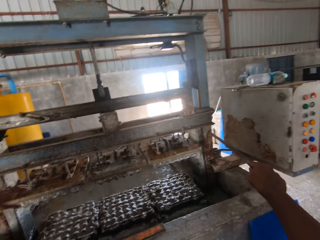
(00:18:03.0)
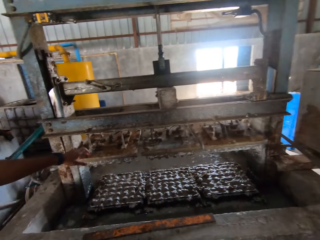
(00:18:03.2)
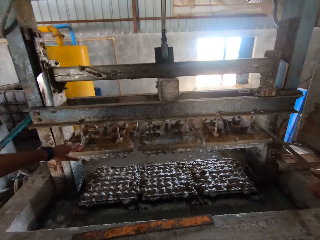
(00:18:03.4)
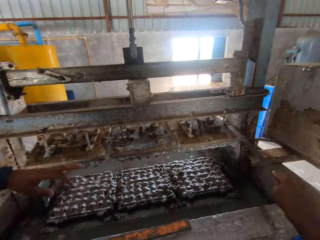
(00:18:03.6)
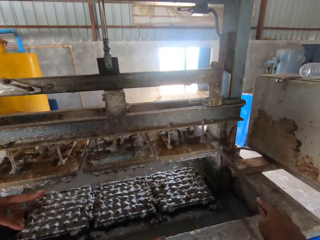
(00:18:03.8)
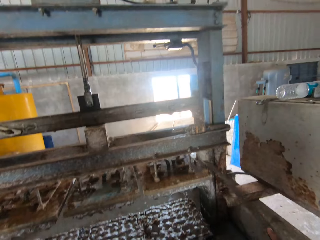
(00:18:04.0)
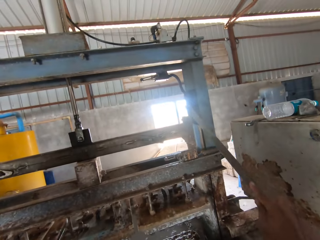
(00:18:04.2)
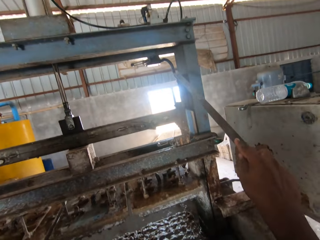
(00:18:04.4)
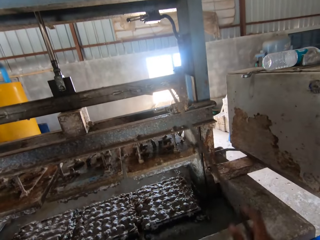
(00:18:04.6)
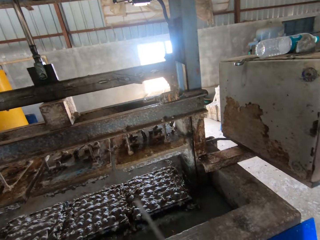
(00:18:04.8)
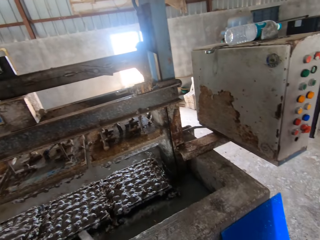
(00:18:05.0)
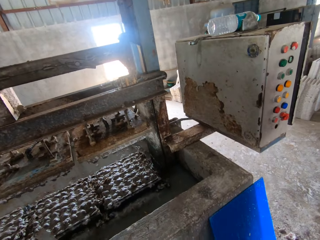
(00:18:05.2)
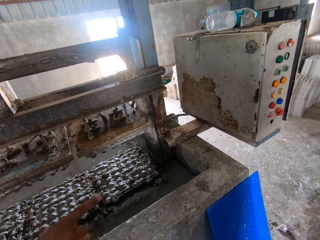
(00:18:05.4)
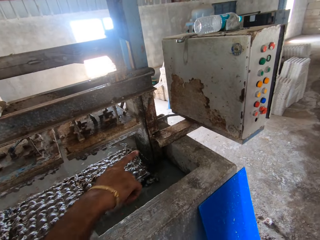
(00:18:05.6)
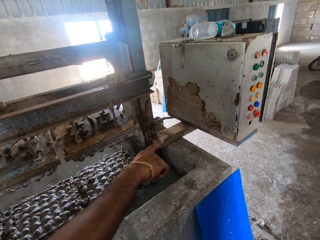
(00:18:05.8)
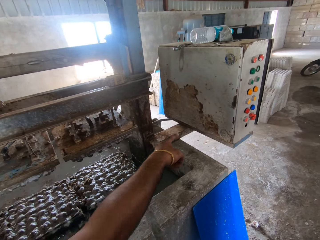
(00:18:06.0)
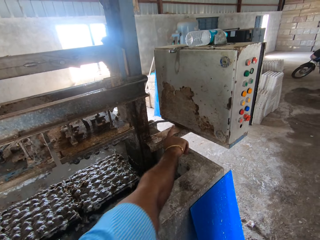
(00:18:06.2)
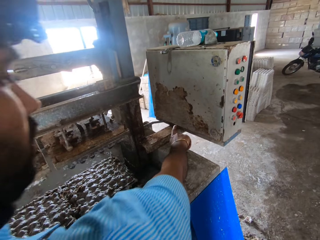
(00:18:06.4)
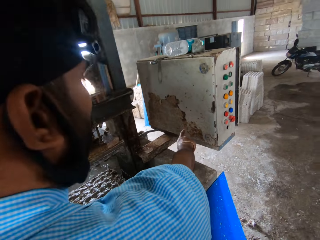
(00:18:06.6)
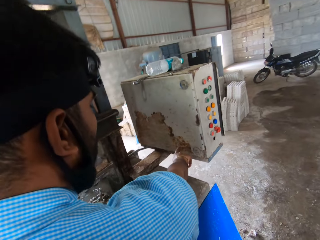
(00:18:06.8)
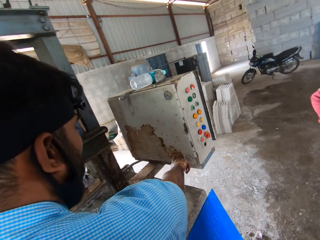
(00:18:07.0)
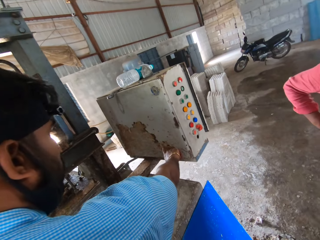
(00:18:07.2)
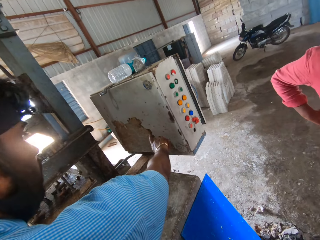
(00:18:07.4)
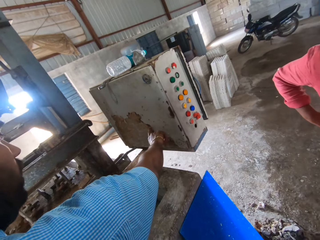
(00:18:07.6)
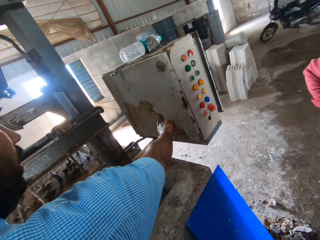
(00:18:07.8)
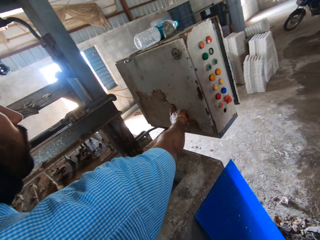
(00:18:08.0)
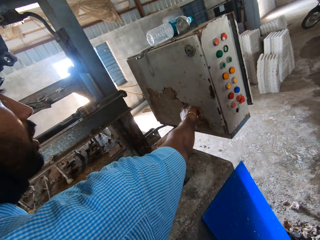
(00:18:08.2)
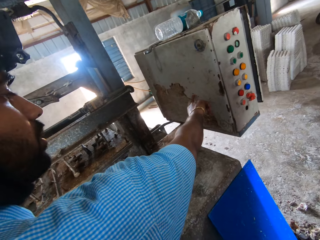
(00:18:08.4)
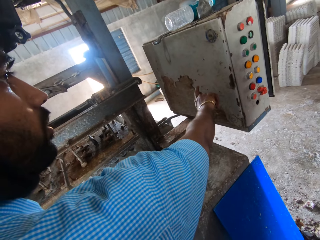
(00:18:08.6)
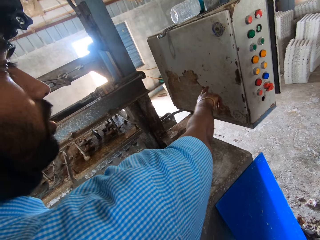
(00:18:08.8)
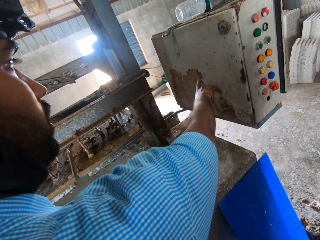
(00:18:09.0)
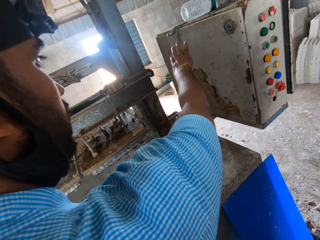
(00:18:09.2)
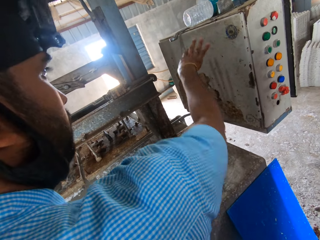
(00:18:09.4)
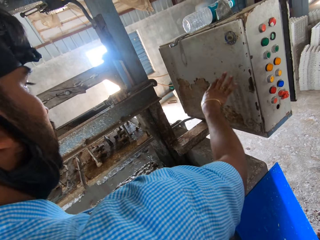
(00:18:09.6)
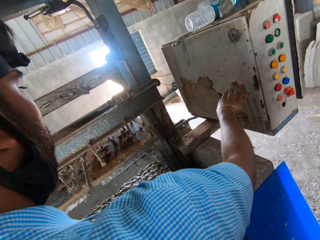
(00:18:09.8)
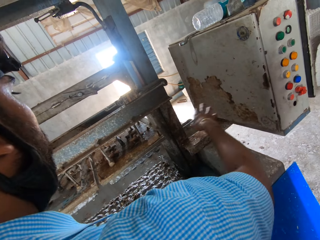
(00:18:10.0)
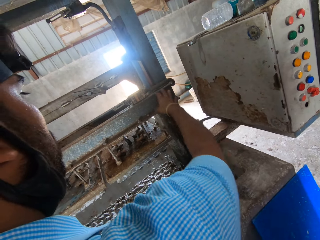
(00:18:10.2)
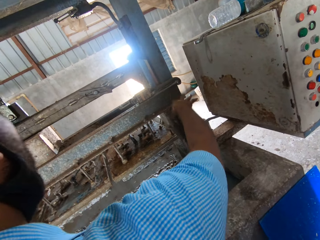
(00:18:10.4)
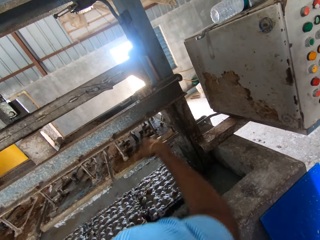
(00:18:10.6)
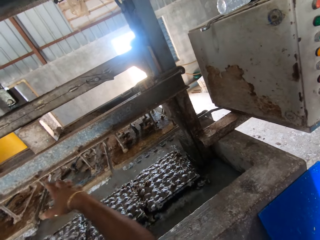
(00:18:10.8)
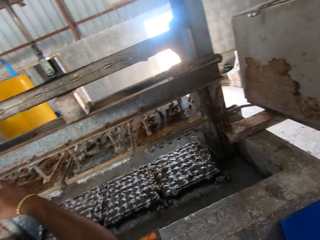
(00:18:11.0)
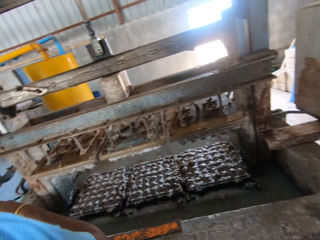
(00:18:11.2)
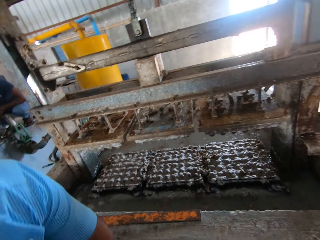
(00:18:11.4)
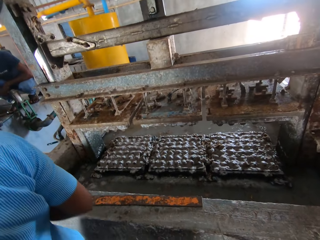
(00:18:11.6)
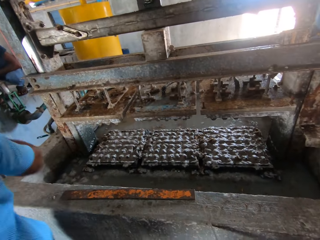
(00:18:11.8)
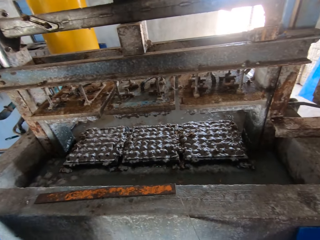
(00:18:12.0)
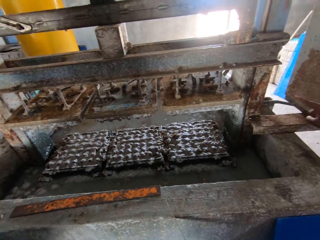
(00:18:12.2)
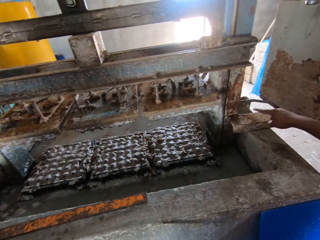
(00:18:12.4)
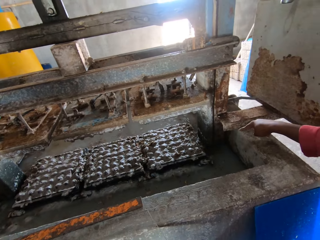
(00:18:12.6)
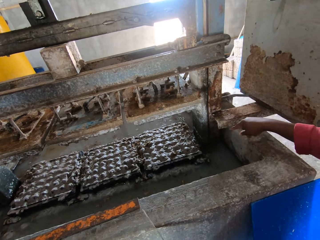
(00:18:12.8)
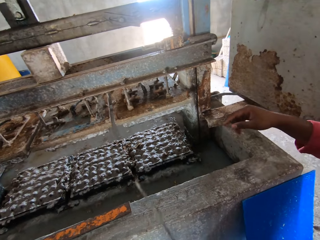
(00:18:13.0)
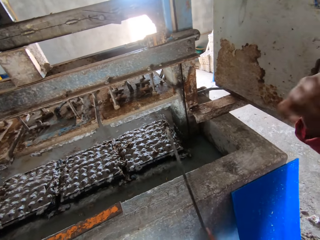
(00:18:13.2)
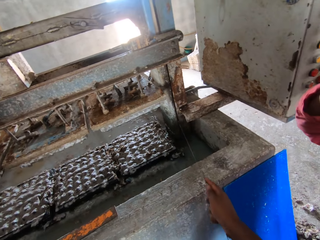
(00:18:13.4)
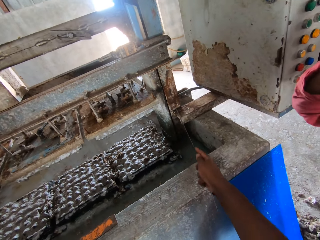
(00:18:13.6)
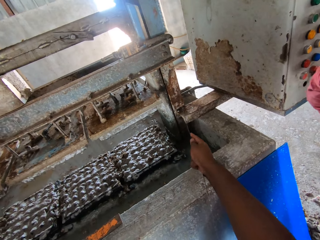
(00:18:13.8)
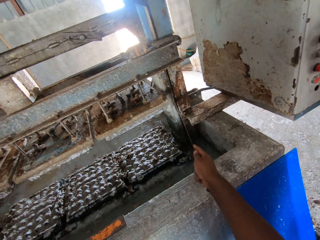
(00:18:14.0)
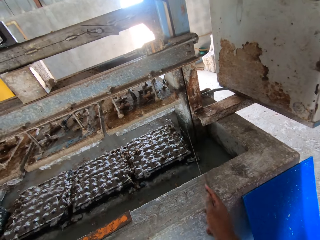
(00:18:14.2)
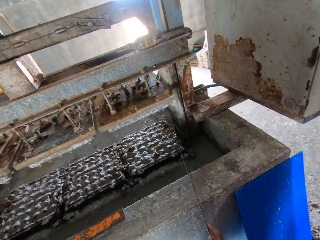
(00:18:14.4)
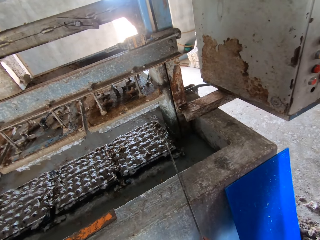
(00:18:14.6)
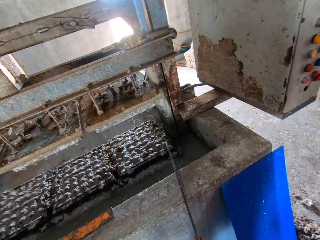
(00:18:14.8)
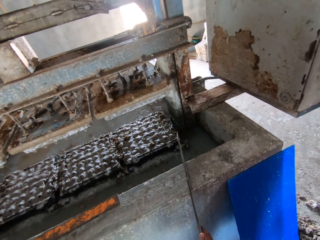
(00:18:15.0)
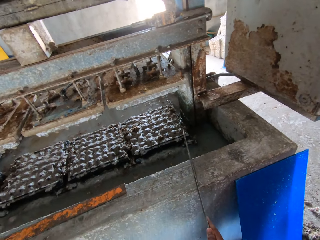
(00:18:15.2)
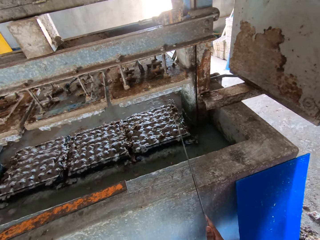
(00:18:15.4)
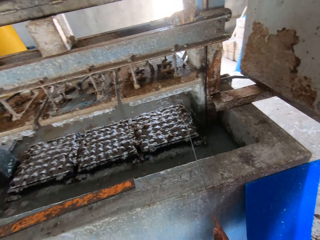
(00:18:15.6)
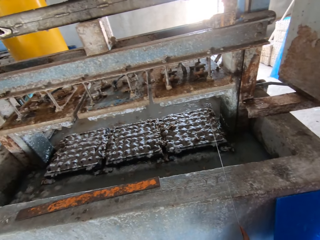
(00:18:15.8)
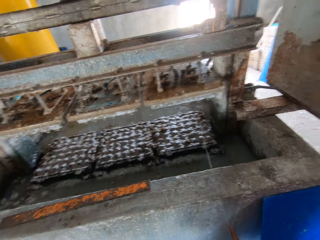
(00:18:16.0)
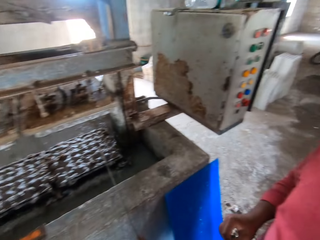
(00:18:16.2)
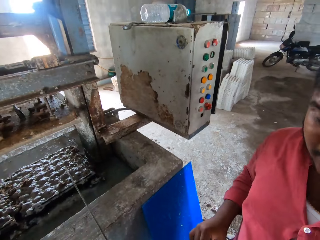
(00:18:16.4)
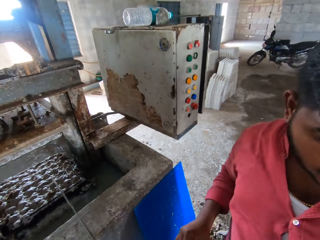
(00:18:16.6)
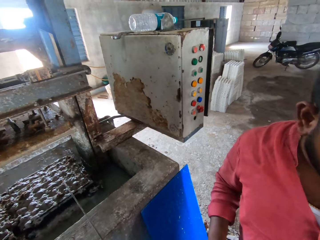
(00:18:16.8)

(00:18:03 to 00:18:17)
The camera wearer points at the egg making machine with a piece of steel. They converse with a man. Another man points with a finger, taps a box with a finger, and moves the right hand. The camera wearer stares at the crate making machine. They look around. A third man points with a finger. The camera wearer points at the egg making machine with the piece of steel.

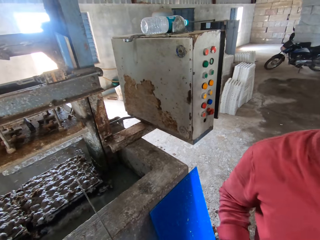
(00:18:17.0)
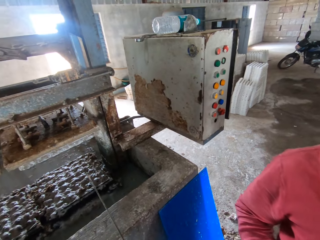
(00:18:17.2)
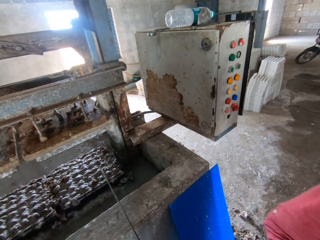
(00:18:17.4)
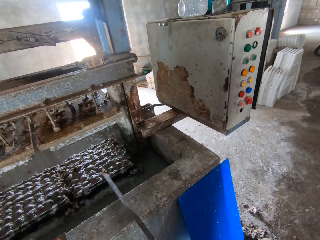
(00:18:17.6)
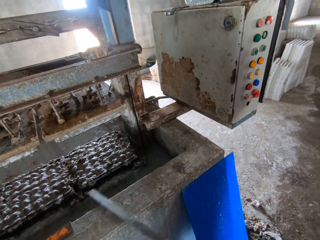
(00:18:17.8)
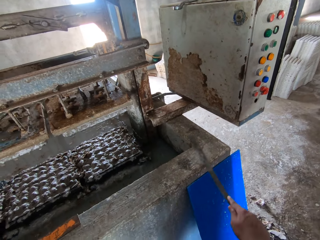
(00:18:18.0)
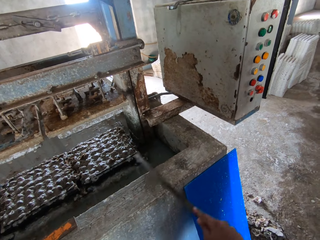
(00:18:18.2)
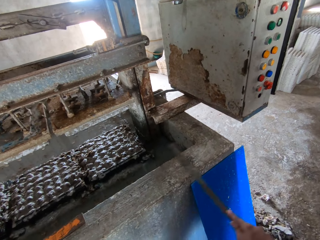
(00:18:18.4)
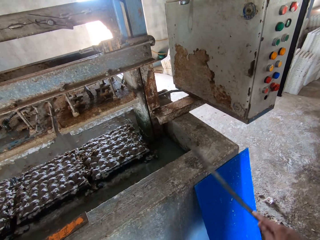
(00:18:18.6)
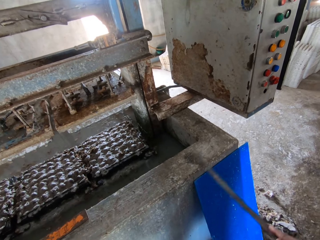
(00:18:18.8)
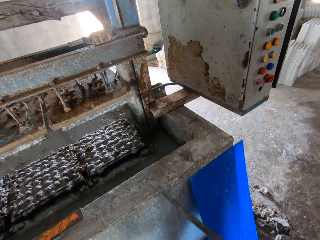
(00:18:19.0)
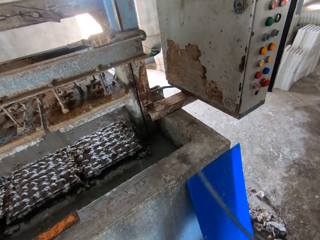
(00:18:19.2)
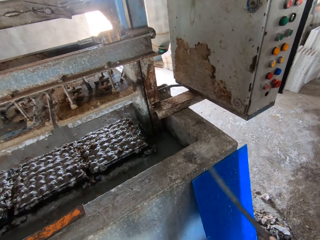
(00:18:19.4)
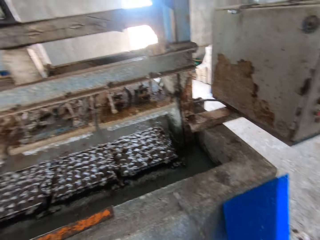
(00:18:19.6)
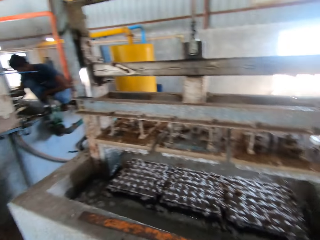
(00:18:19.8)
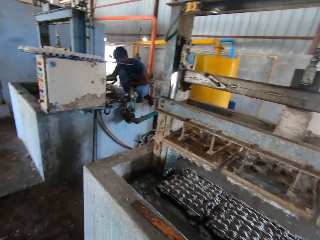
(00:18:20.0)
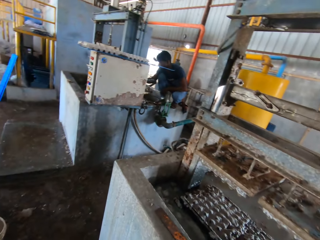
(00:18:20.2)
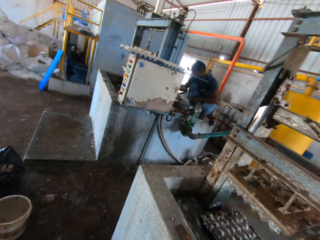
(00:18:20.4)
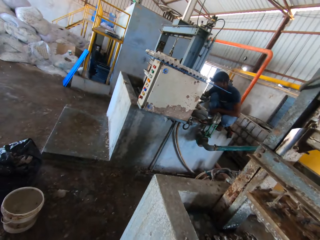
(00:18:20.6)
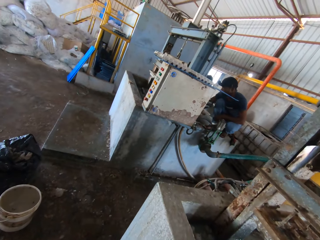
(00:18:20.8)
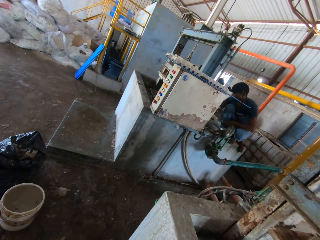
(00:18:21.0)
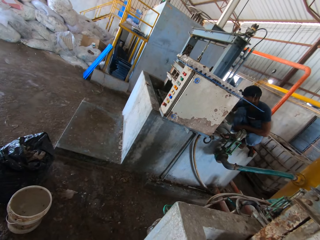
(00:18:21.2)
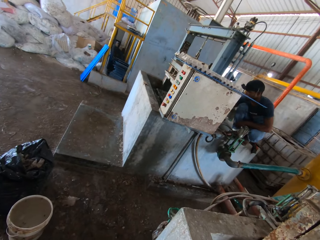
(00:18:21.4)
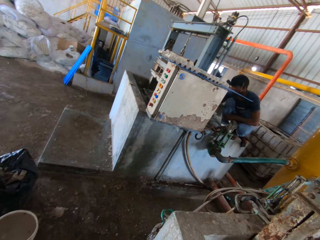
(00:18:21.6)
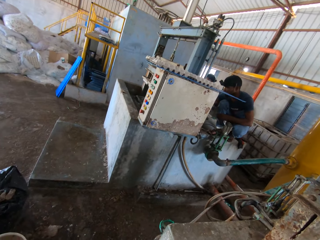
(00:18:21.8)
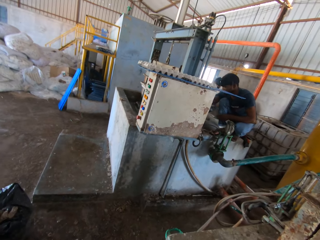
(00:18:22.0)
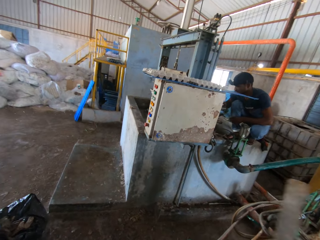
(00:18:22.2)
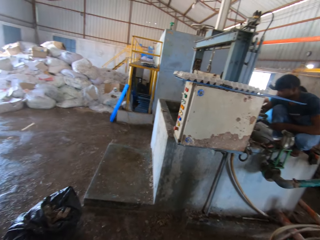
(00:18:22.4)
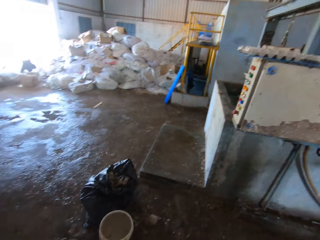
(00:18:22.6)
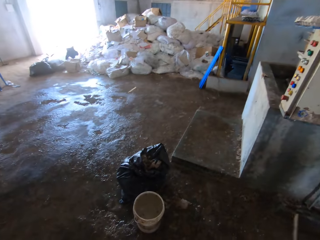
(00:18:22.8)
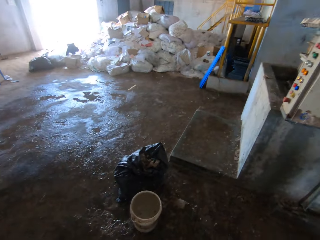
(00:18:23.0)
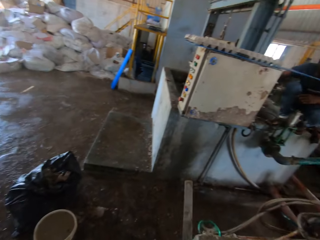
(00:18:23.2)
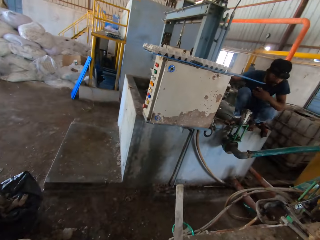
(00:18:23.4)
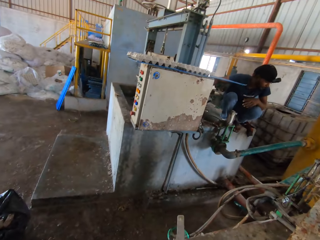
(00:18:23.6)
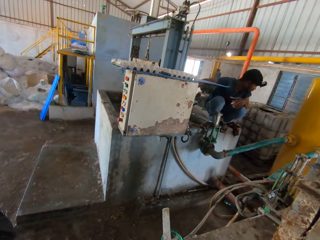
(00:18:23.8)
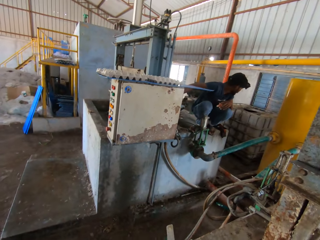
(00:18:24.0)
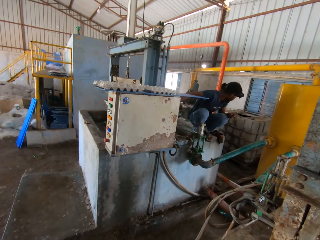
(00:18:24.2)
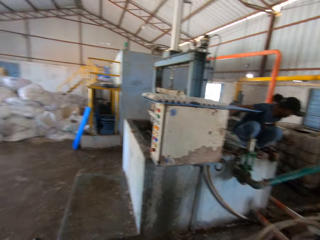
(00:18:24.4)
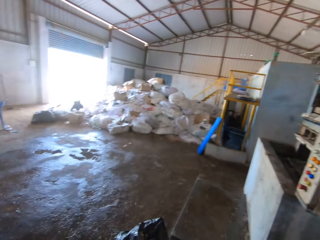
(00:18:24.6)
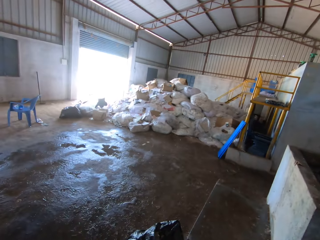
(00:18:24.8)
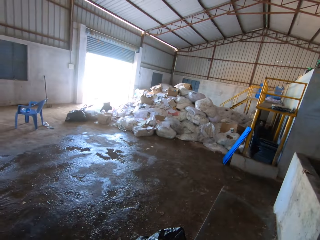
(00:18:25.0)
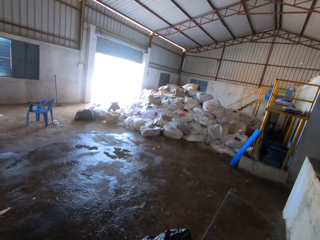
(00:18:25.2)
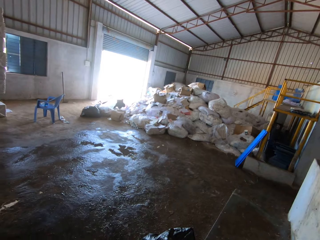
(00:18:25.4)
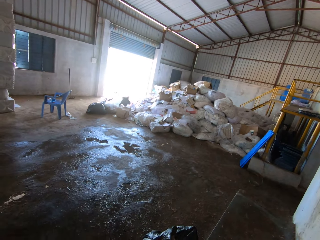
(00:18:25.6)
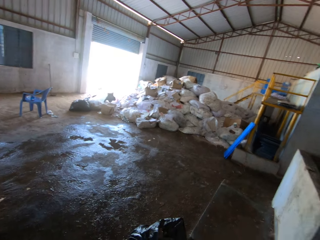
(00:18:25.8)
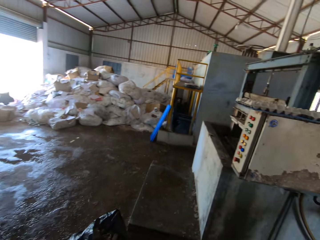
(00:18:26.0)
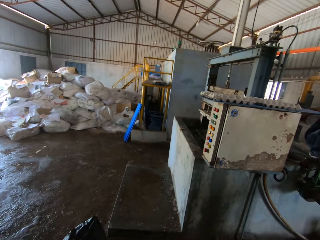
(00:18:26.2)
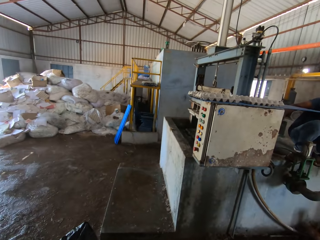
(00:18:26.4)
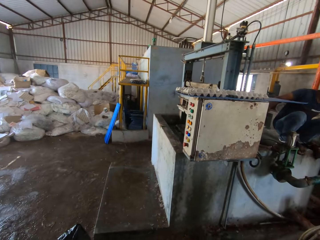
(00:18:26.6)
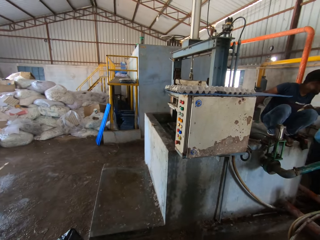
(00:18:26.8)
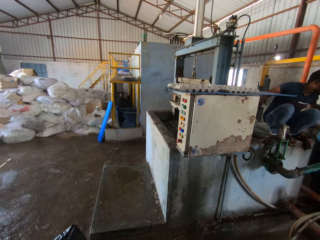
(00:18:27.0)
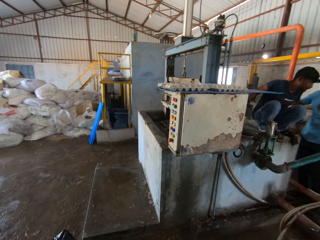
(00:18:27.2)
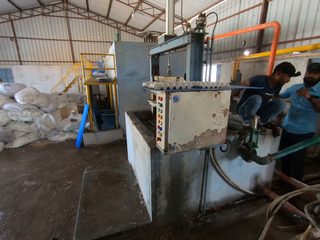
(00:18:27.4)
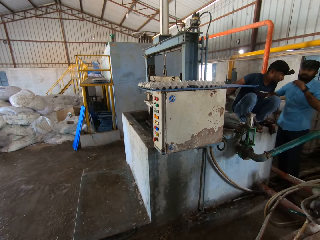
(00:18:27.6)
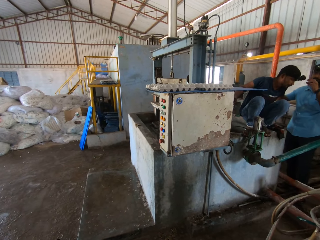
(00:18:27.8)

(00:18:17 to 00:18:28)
The camera wearer rubs a surface with a metal rod. They sharpen an axe saw on the surface. They look around.
